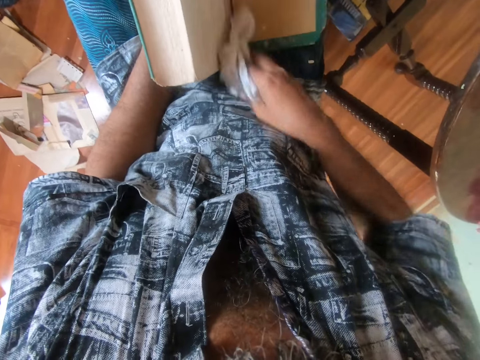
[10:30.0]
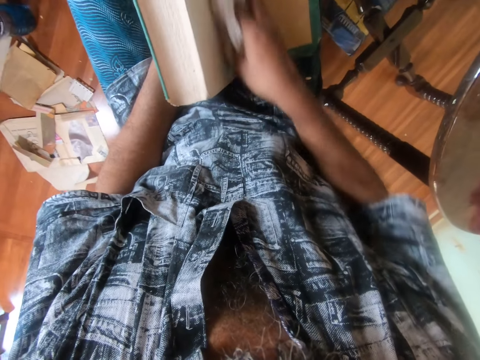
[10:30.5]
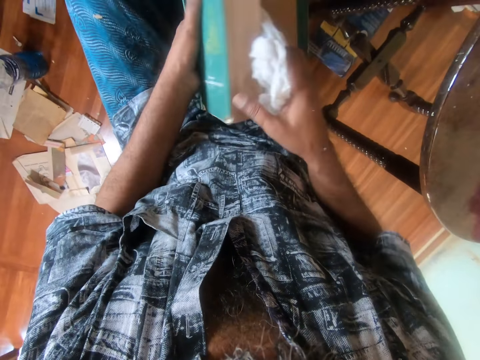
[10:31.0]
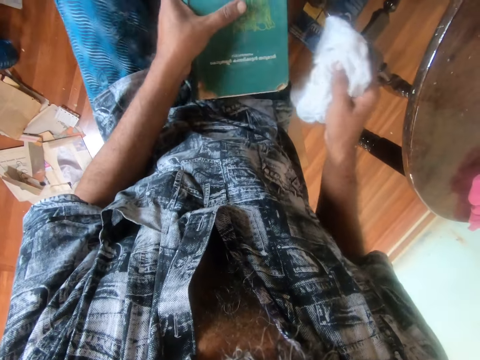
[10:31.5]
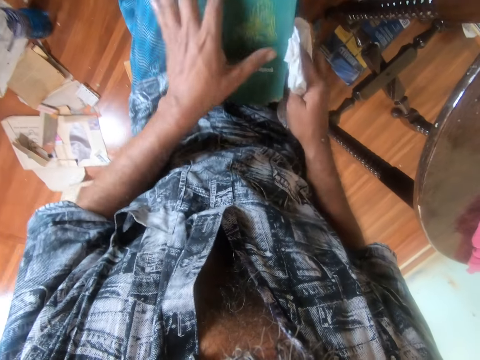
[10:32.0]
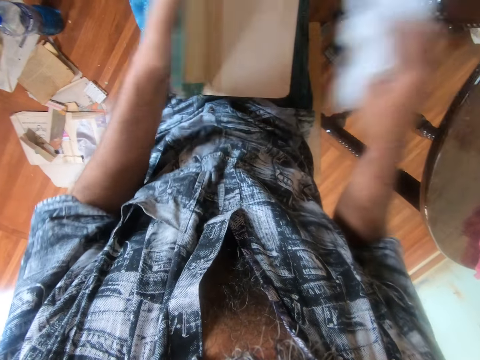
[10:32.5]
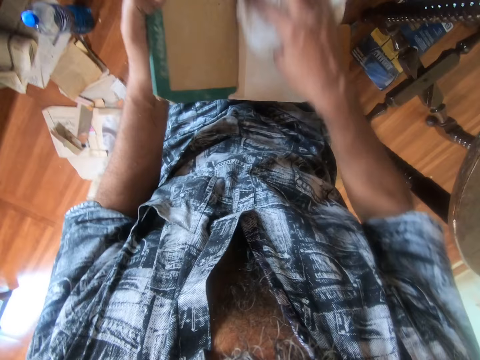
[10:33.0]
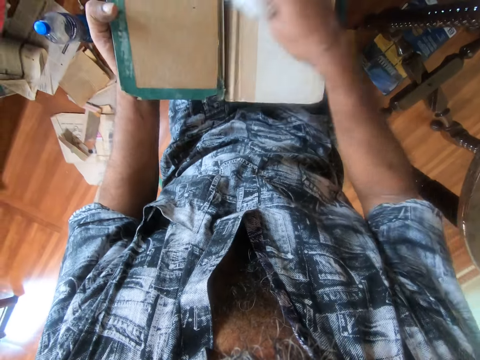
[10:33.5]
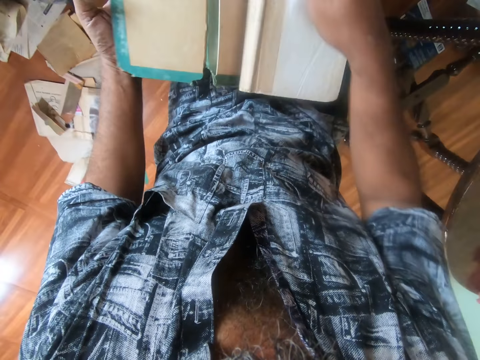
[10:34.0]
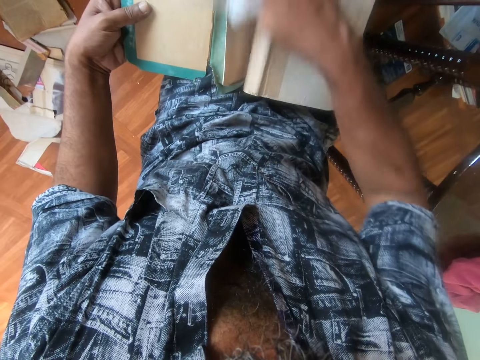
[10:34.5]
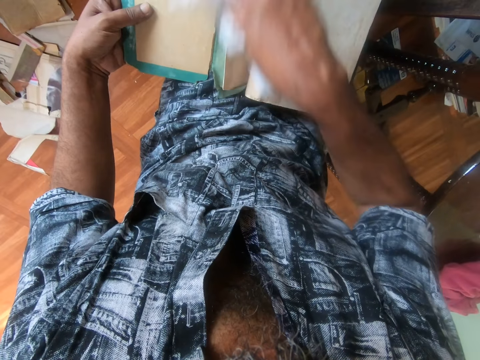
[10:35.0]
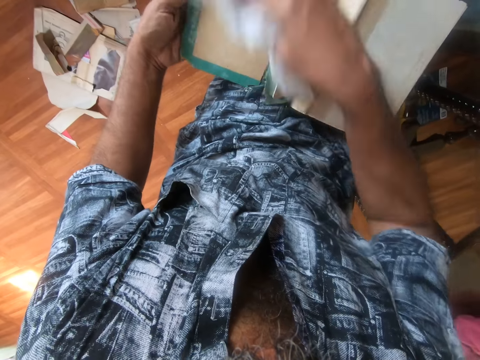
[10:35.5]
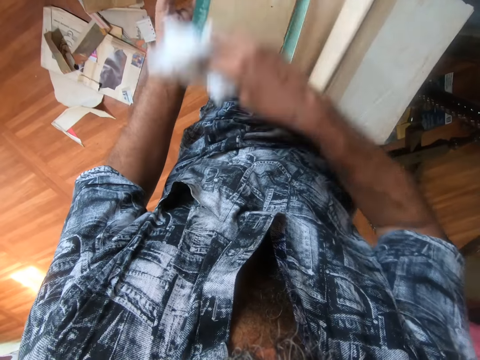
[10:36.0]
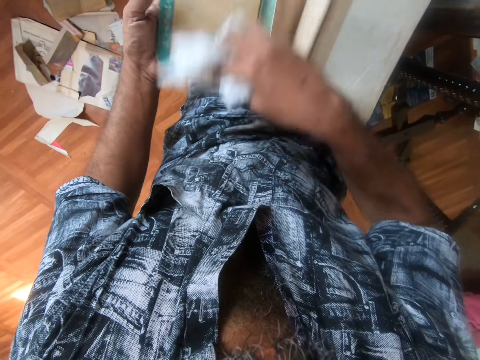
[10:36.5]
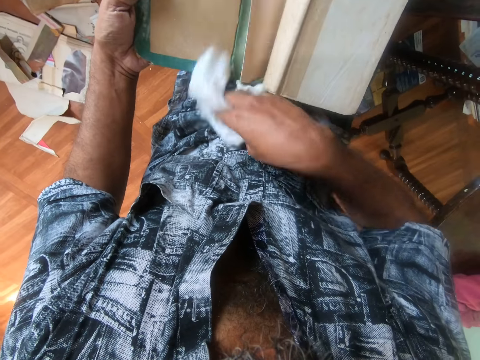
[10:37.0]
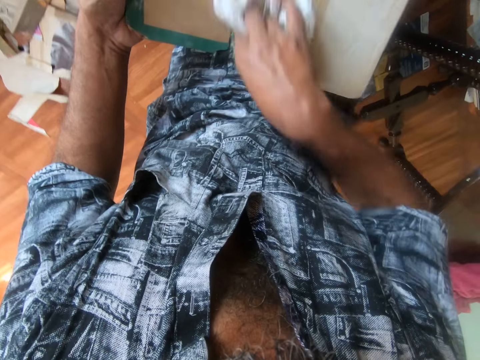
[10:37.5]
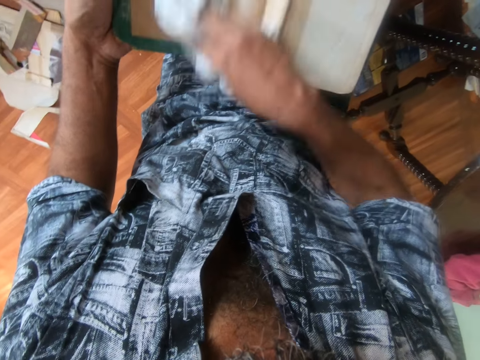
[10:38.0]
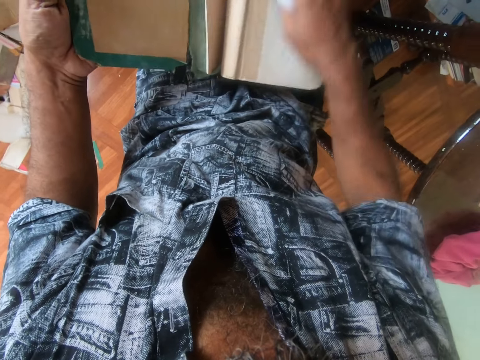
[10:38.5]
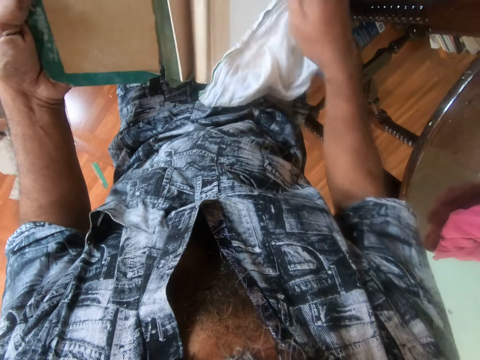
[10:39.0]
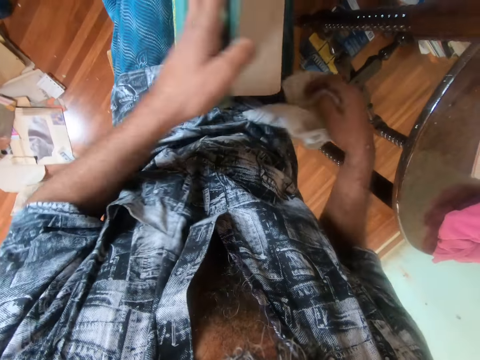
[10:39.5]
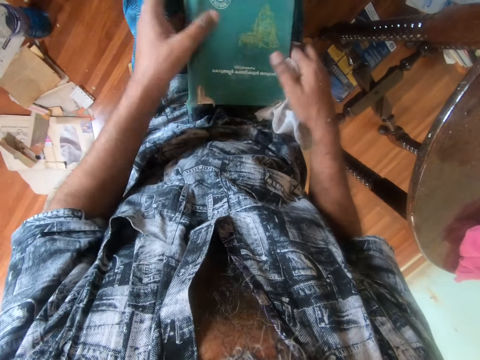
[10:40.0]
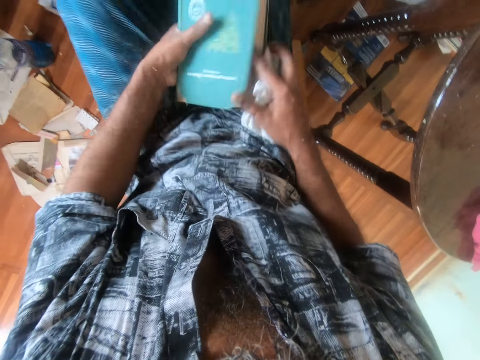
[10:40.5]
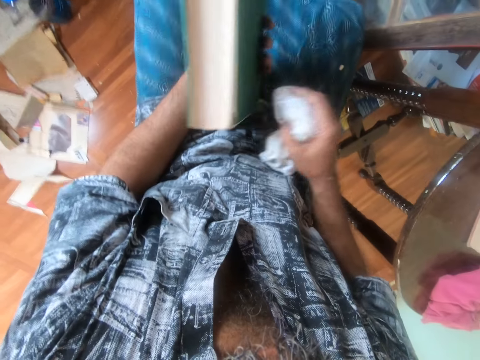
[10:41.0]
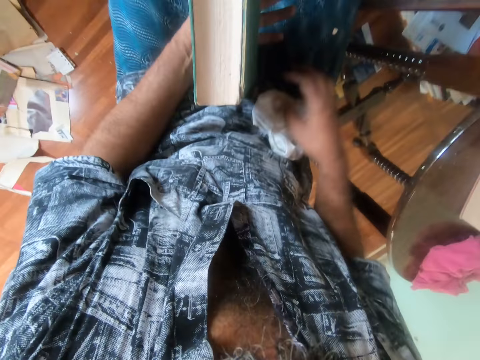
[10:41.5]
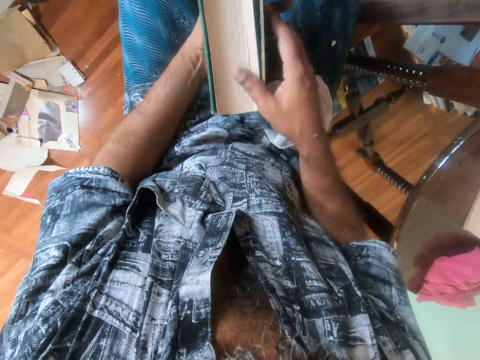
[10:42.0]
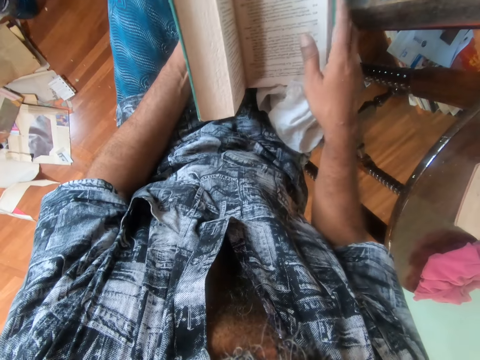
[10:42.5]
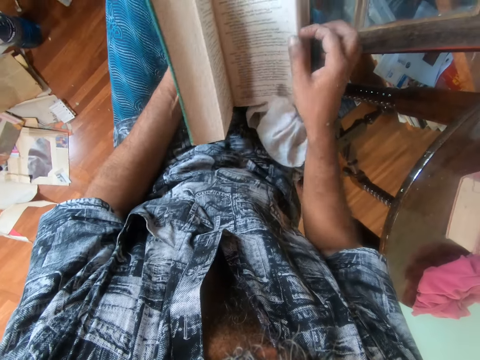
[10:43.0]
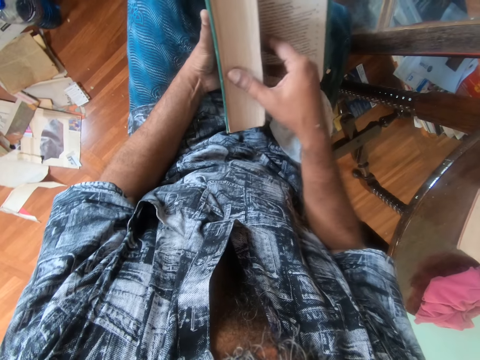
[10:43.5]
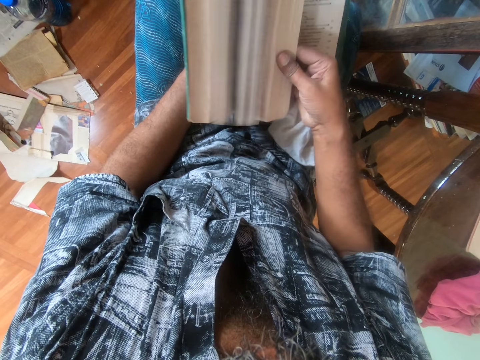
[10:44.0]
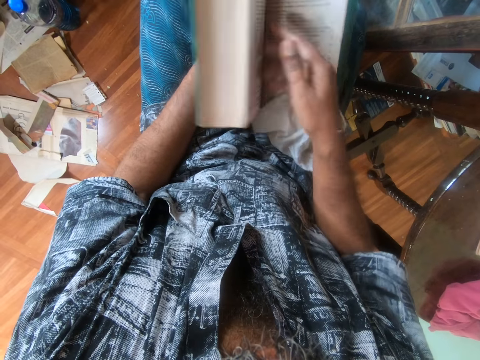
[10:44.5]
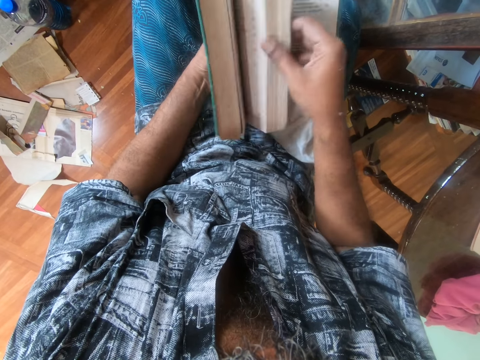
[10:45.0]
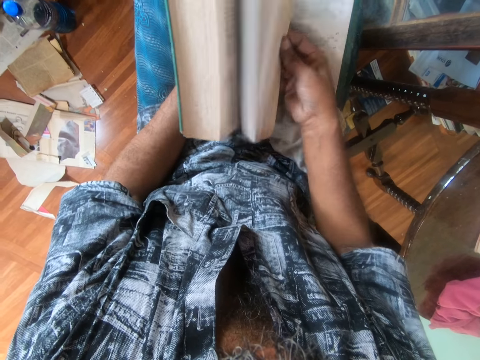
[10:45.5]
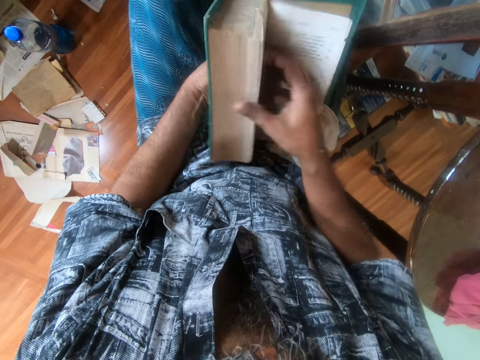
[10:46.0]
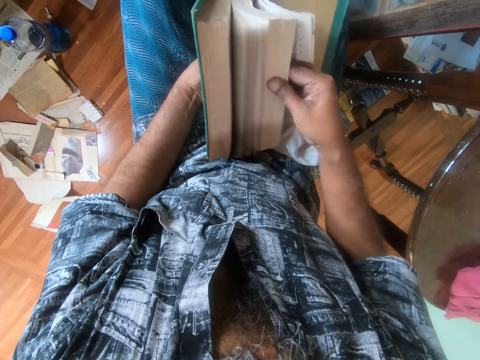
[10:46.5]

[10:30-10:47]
The camera wearer opens the book. They wipe the book. They look at the book.

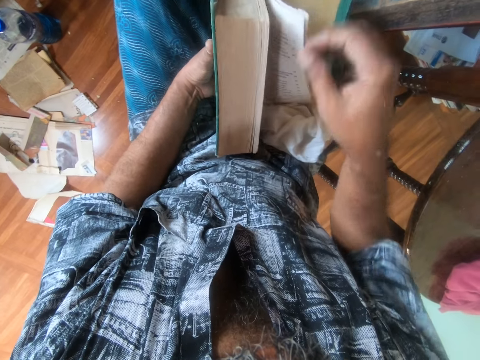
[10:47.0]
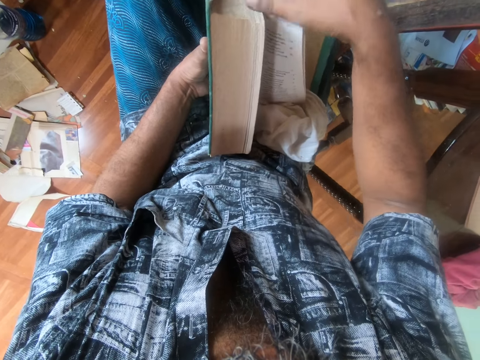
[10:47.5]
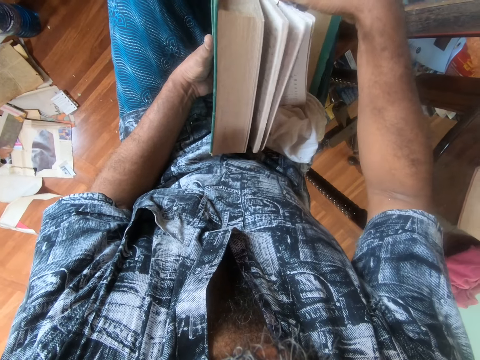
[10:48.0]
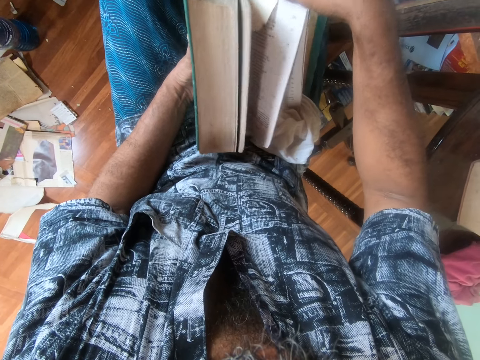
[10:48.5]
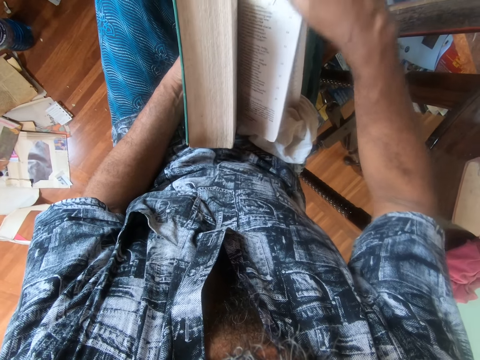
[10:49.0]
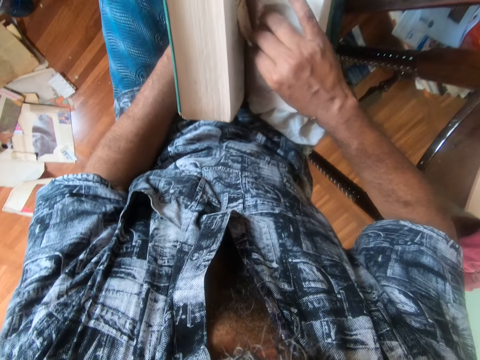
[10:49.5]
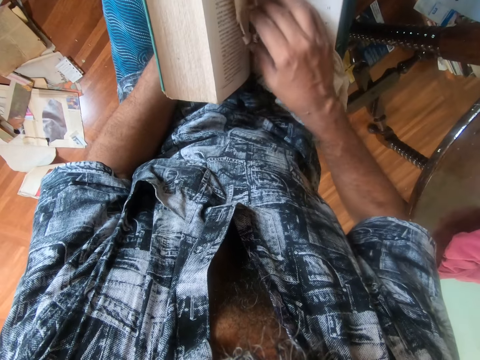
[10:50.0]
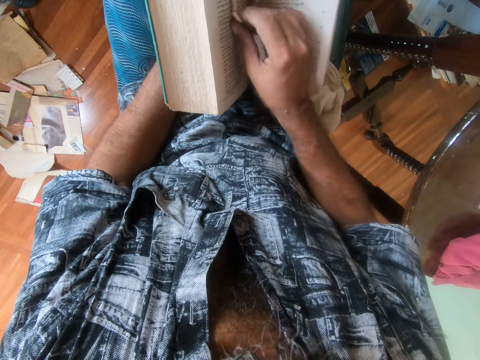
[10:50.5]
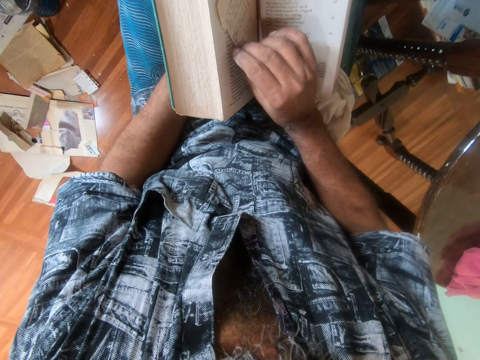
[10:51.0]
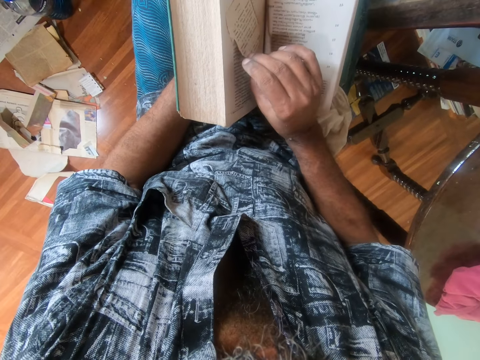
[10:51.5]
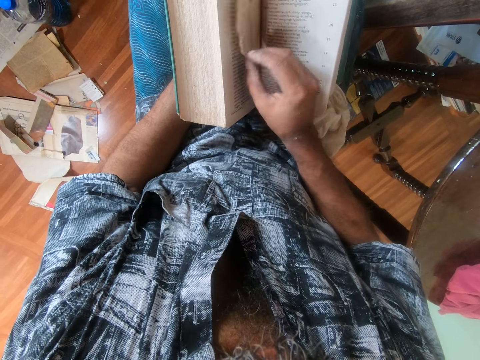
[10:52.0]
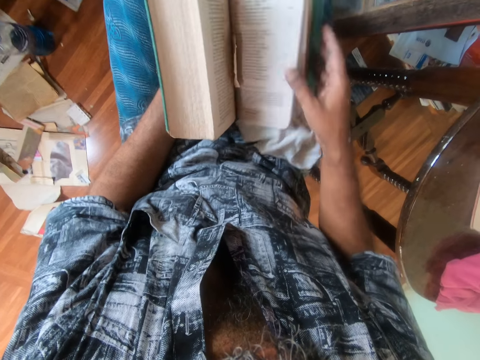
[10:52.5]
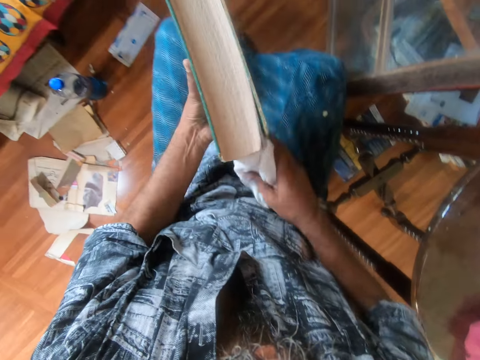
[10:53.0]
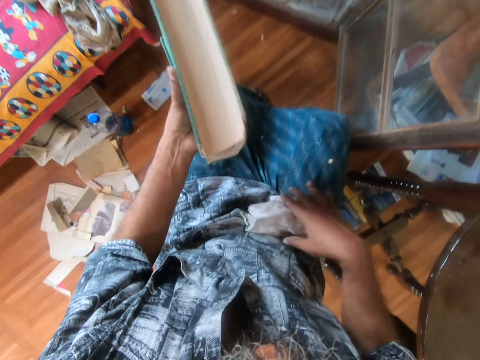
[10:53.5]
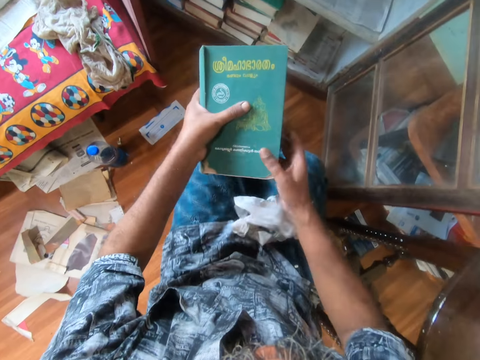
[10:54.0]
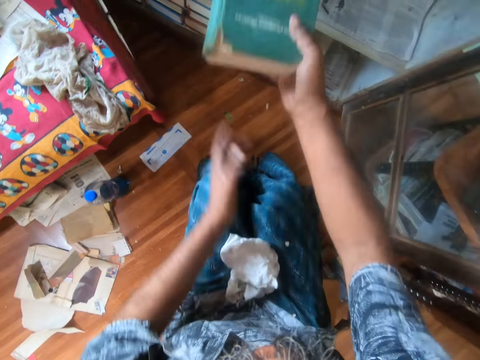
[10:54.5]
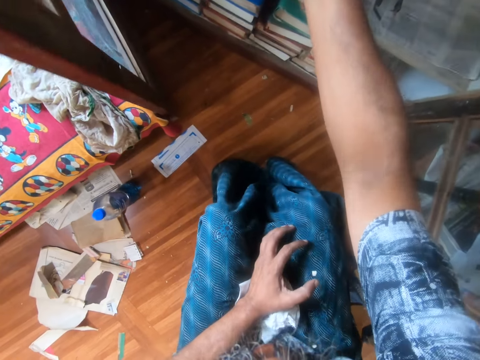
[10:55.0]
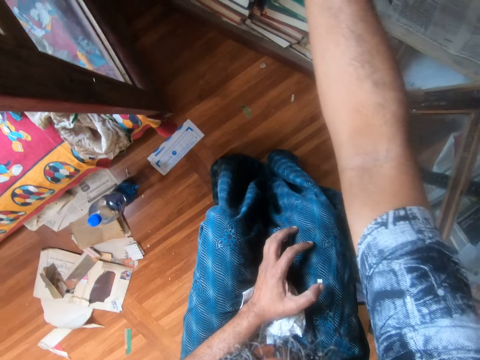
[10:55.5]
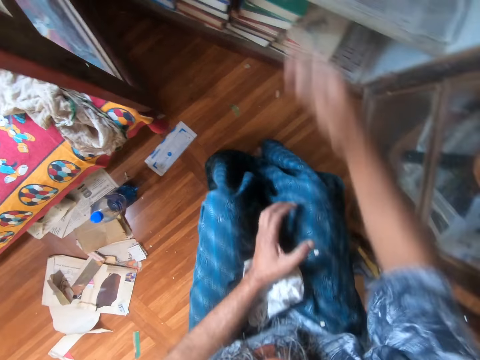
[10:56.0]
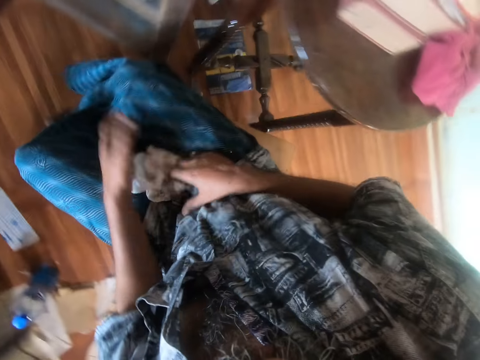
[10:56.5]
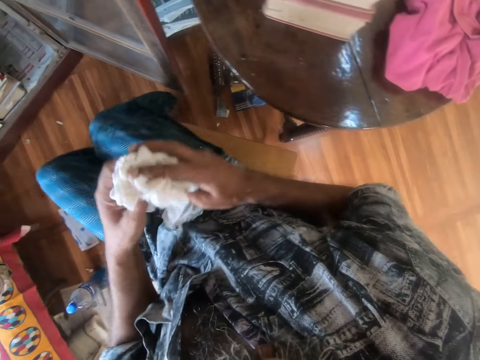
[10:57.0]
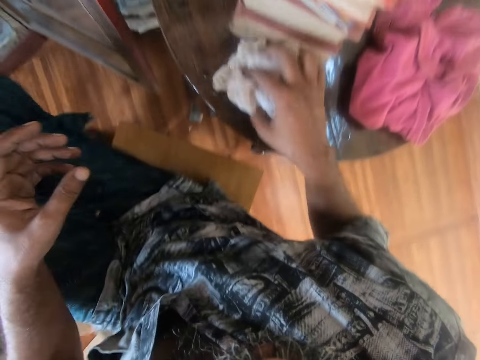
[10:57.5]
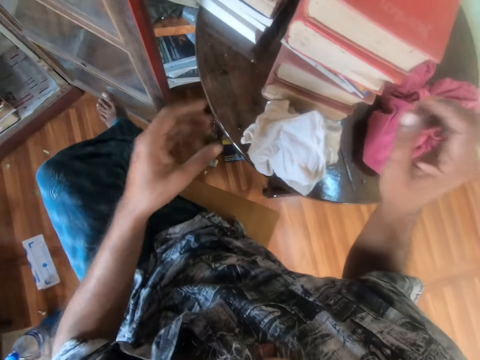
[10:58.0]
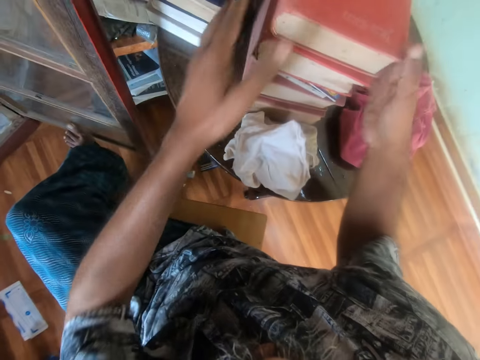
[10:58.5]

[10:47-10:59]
The camera wearer puts the book on the bookshelf. They put the towel on the table.
